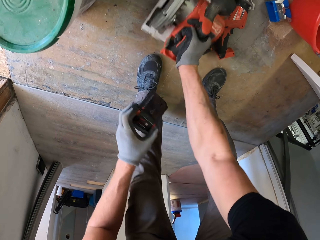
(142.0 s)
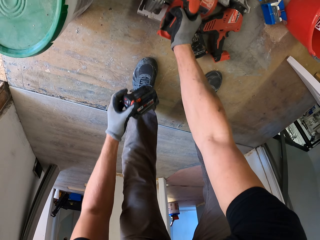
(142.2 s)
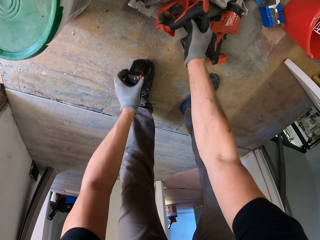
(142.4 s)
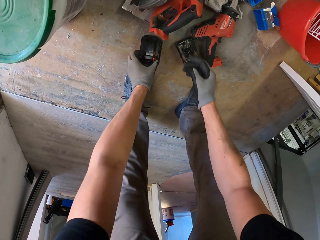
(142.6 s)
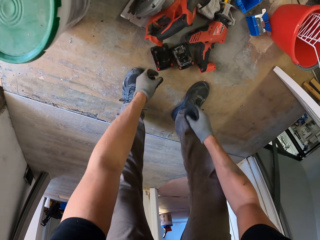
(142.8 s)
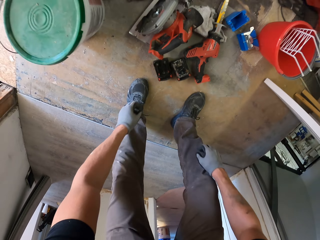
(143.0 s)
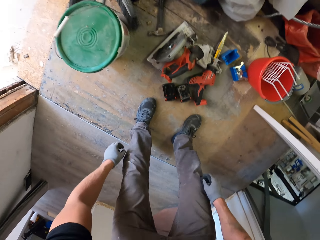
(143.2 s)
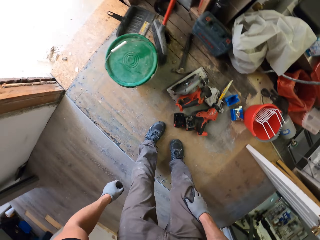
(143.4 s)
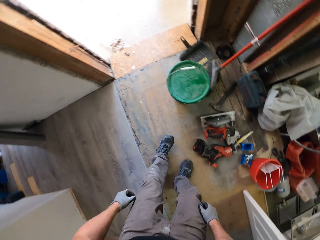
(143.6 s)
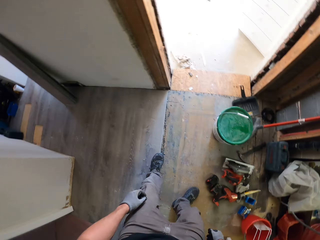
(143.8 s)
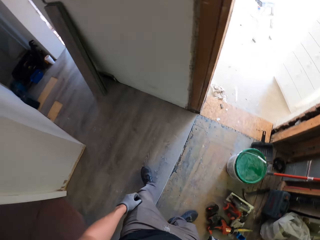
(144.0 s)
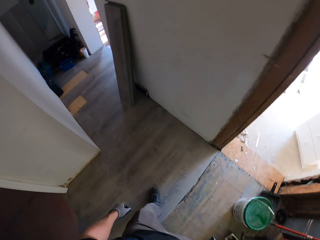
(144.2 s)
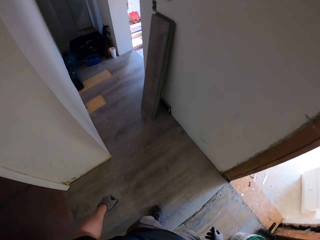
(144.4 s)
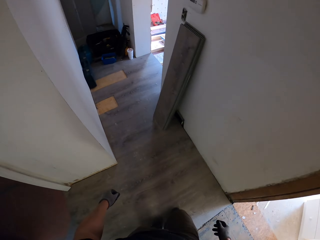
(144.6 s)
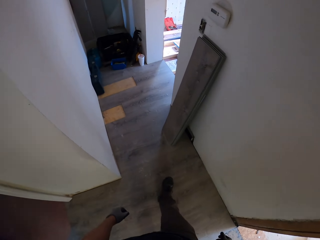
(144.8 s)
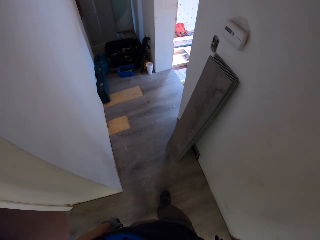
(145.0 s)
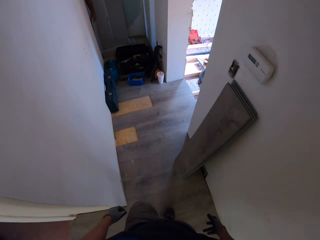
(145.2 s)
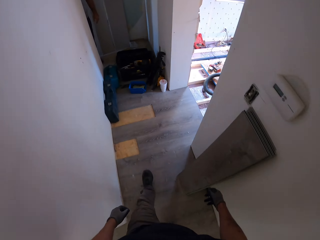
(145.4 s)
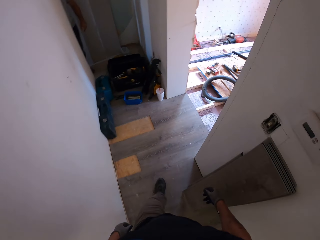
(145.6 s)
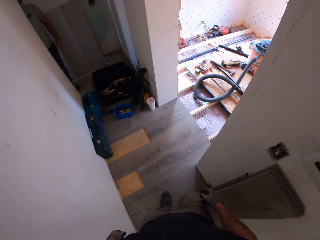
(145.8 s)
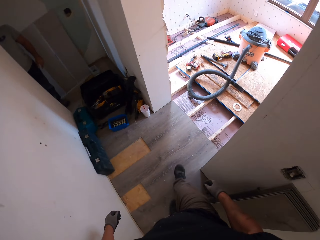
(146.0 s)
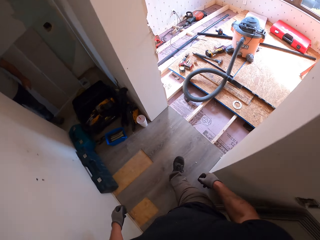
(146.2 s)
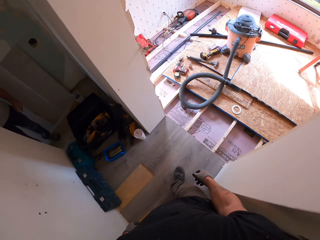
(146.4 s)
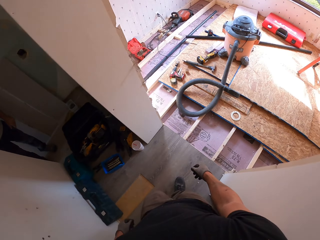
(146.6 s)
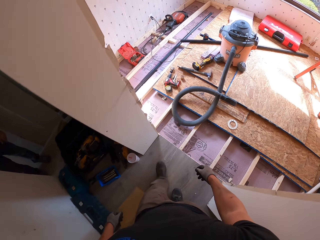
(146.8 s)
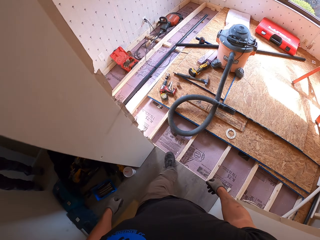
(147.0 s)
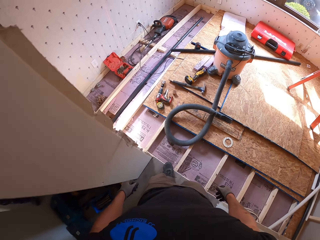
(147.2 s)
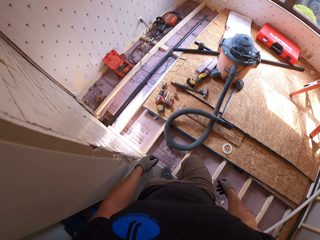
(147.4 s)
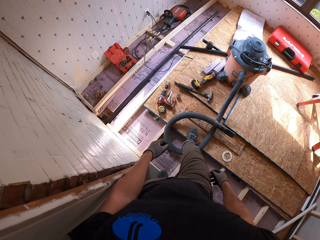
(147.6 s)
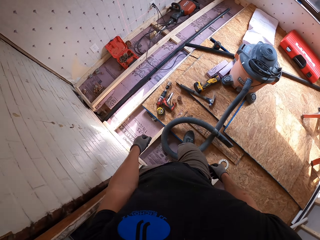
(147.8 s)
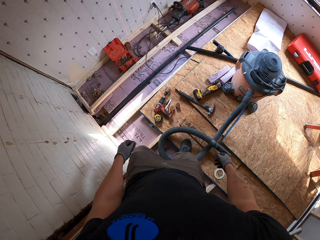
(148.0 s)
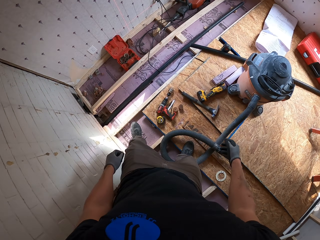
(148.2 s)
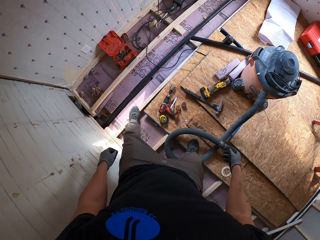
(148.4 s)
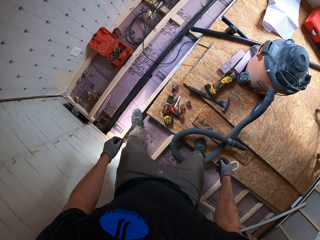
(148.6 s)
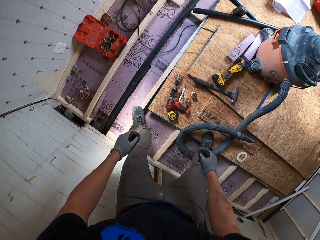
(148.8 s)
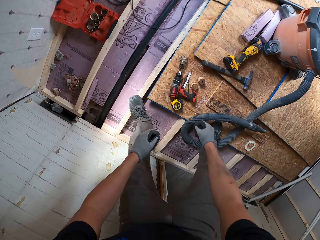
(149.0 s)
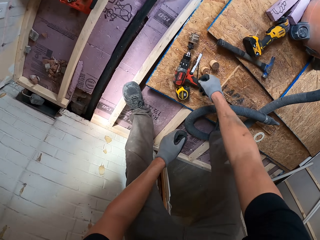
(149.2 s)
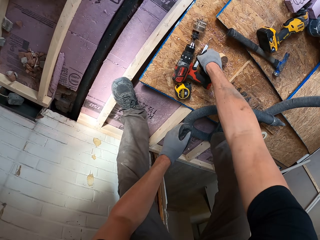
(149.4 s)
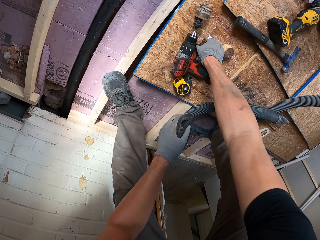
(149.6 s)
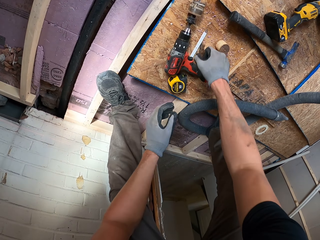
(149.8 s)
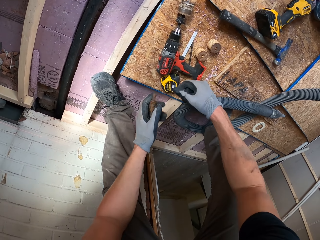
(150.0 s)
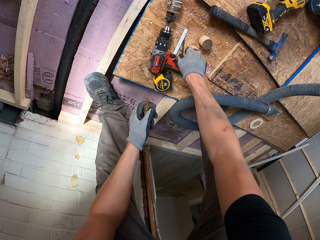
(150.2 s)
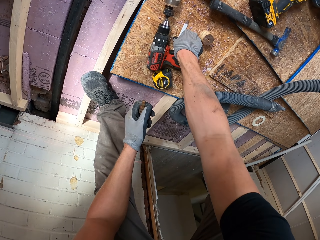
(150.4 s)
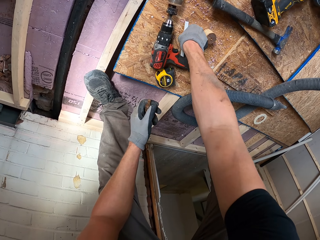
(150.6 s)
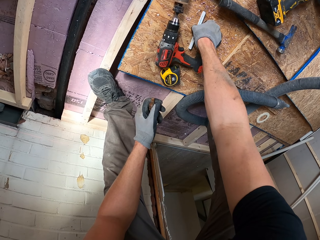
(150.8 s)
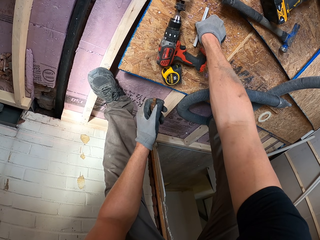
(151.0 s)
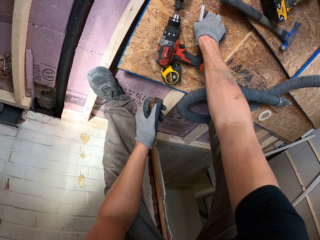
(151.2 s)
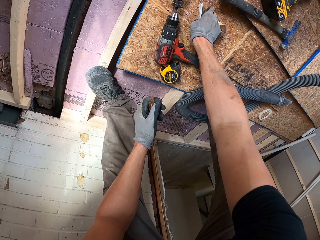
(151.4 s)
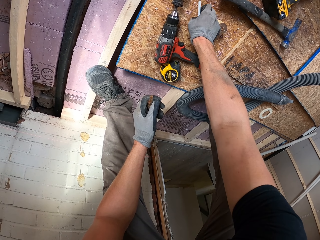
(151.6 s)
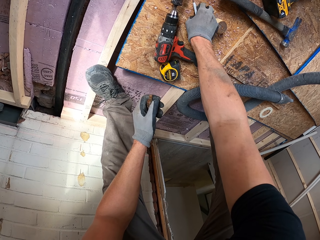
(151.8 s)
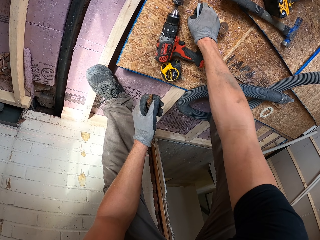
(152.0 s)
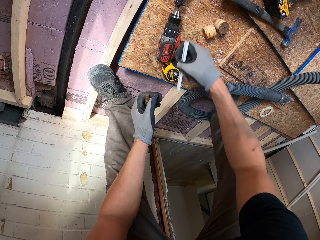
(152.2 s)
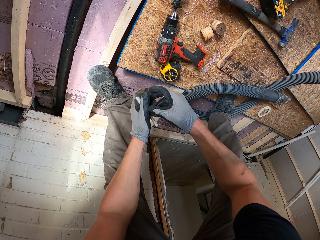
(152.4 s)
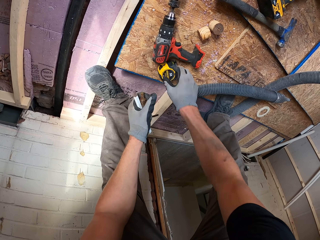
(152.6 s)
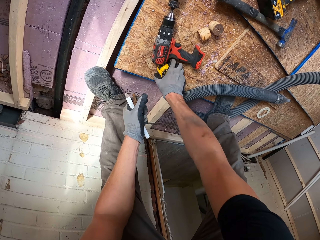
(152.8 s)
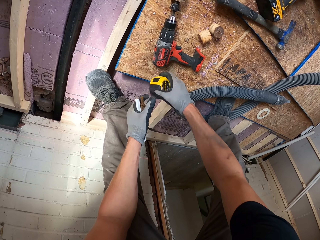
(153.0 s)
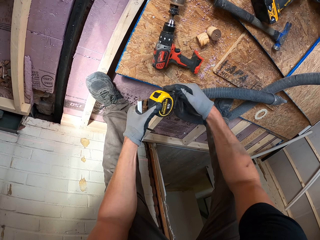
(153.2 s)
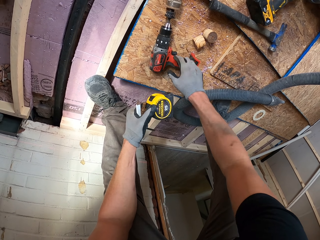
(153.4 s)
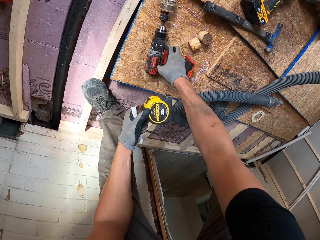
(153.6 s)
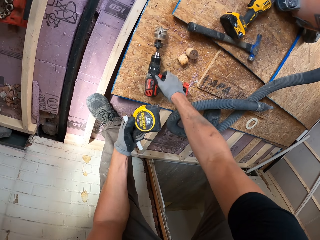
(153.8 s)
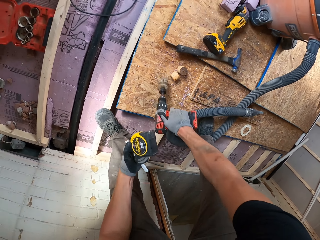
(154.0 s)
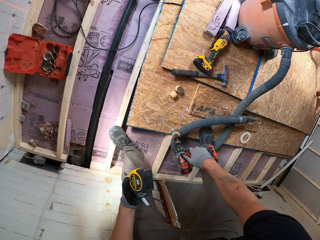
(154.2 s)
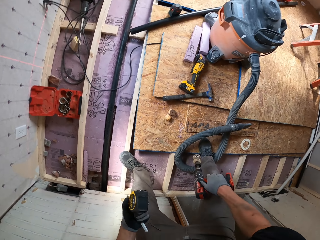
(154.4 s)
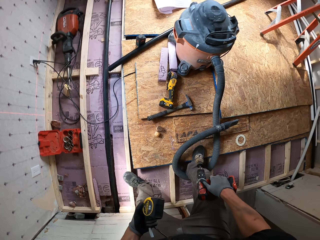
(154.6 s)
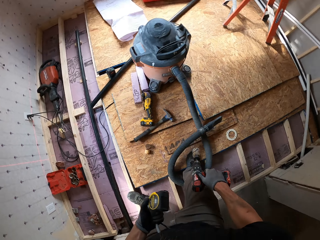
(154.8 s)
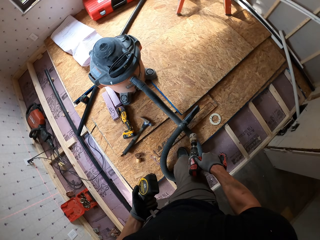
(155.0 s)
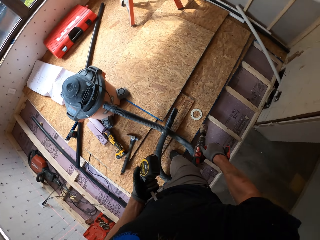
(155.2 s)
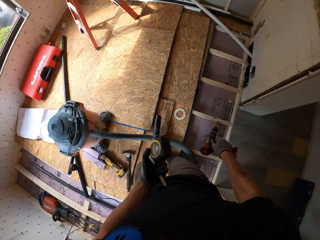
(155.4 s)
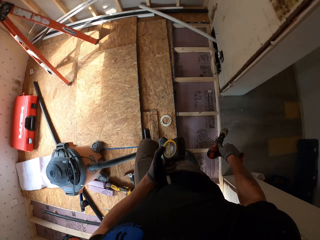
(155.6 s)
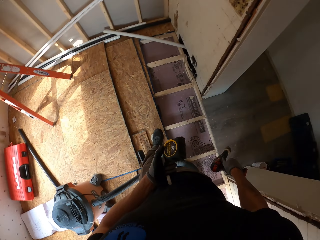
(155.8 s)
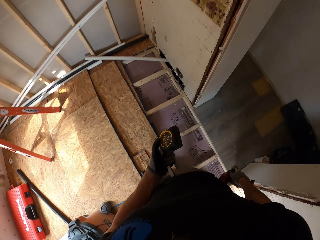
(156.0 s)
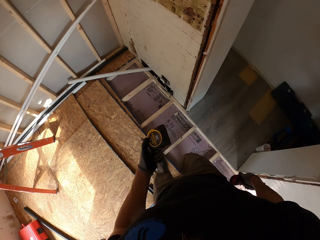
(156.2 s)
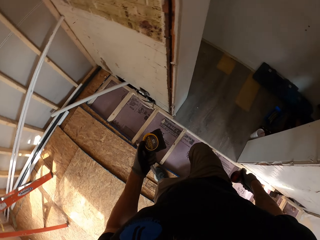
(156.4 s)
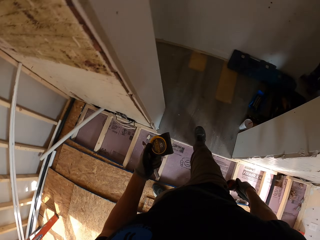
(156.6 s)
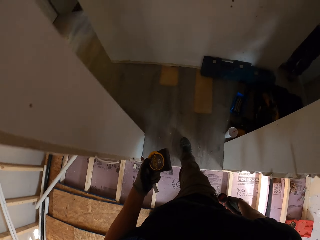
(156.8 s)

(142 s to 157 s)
The camera wearer drops the drill and drops the battery. They stand up and walk. They return to the room. They bend down, pick up a screw, and pick up a pencil. They pick up a tape measure and pick up a drill on the board. They stand up and walk.

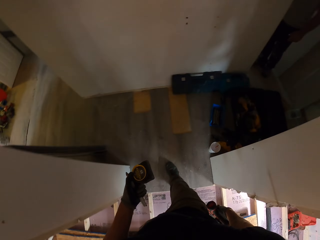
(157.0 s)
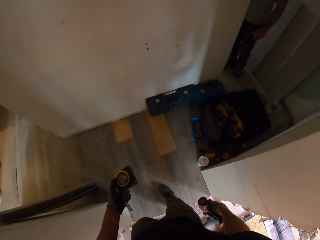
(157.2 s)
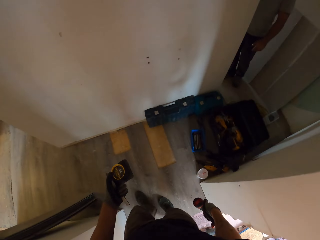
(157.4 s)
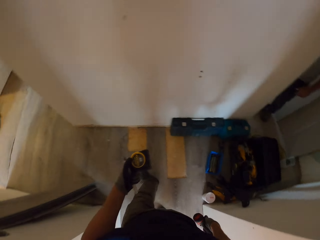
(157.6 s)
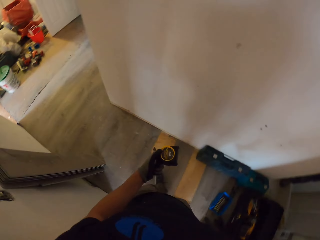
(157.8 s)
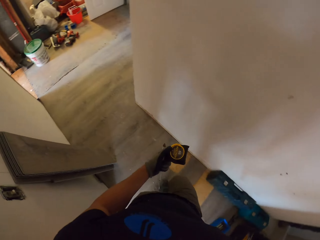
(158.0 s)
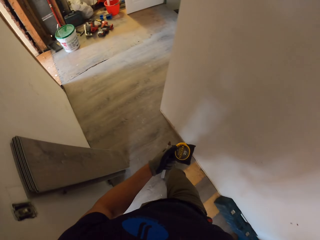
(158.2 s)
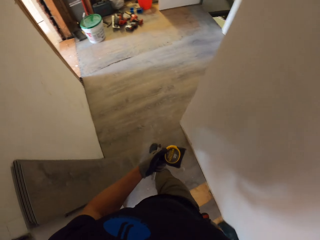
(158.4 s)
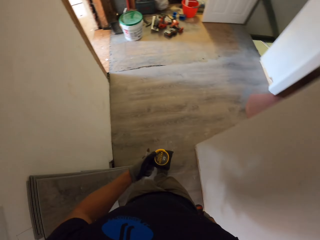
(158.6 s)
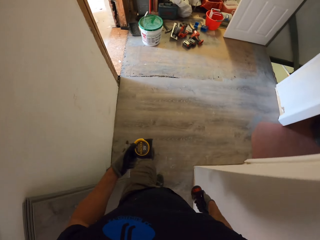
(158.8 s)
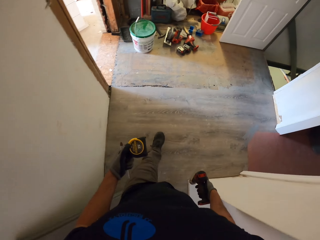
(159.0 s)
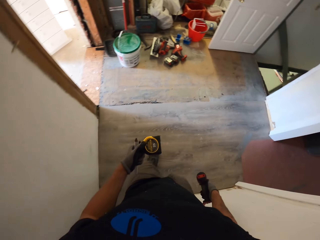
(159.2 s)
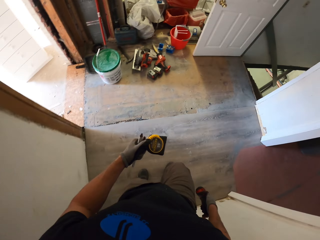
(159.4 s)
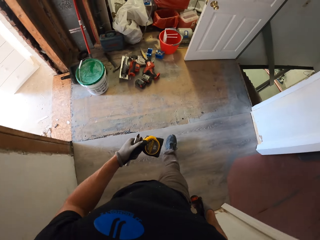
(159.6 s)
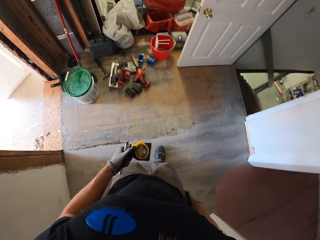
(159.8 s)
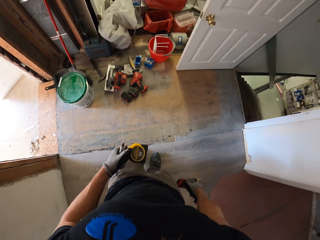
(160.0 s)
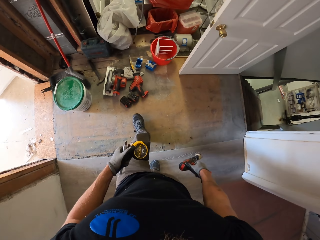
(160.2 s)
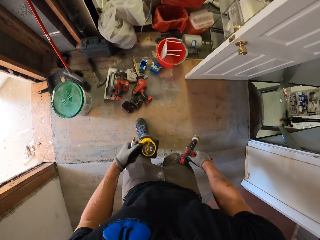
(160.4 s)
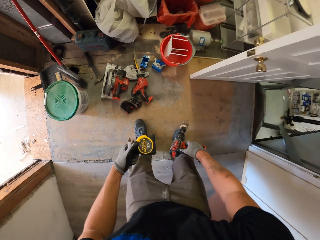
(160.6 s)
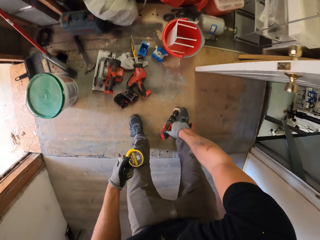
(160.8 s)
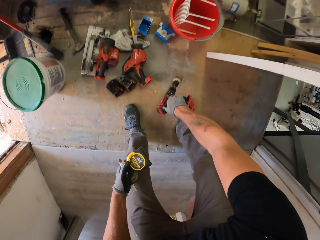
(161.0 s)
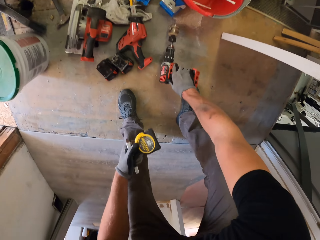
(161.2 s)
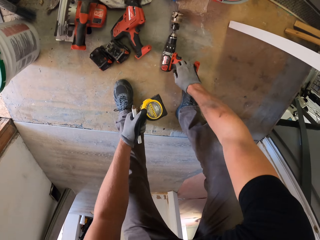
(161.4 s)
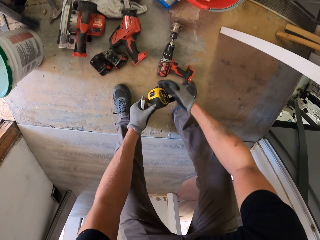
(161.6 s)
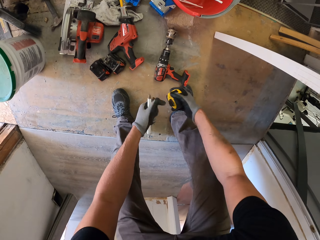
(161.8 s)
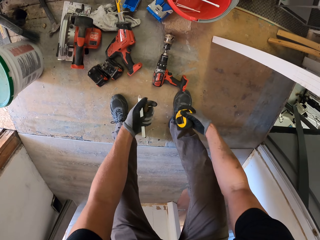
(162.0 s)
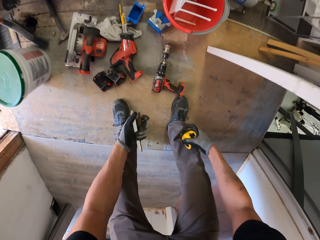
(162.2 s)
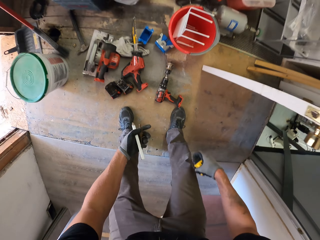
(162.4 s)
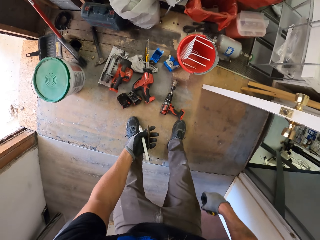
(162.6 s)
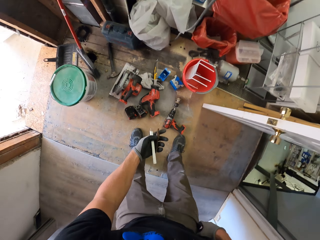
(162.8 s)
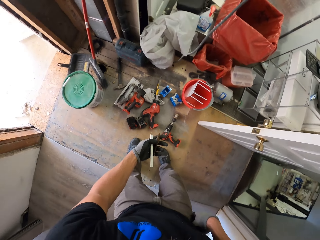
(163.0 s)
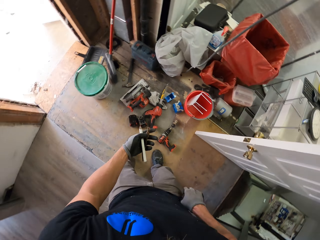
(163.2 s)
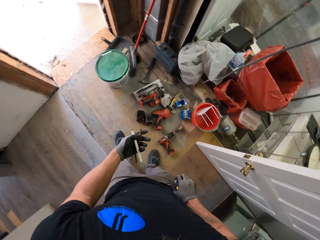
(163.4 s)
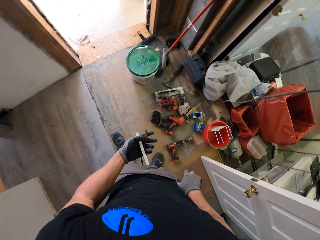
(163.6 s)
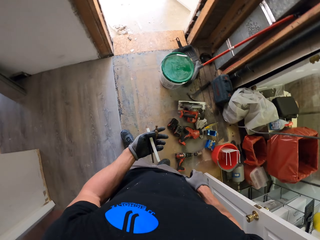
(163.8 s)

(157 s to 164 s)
The camera wearer drops the drill. They put the screw fastener on the ground. They put the tape measure in the pocket and walk.
